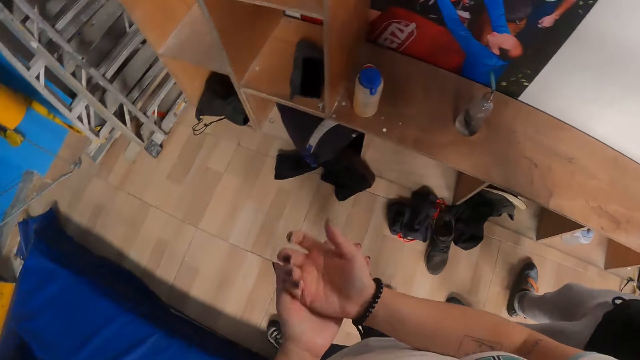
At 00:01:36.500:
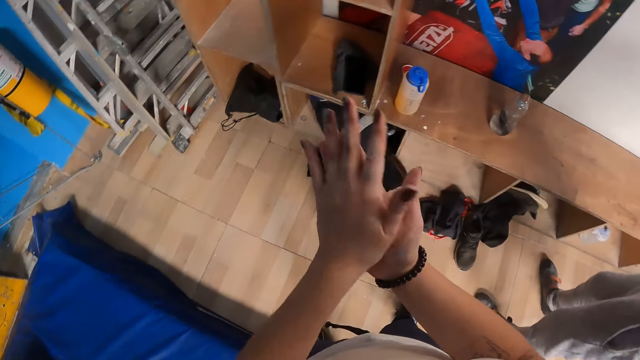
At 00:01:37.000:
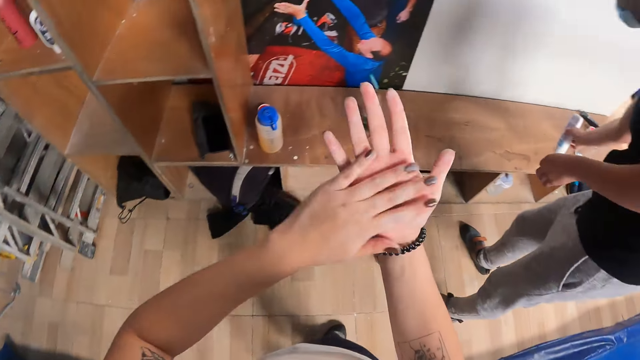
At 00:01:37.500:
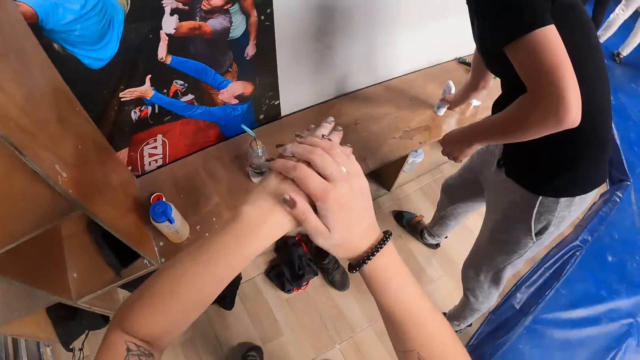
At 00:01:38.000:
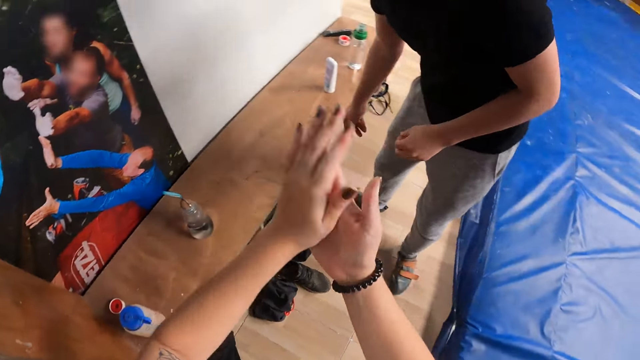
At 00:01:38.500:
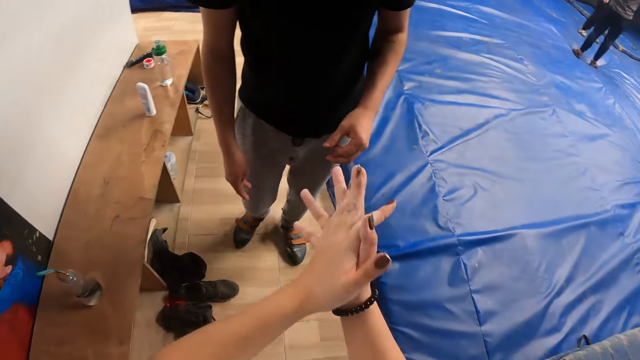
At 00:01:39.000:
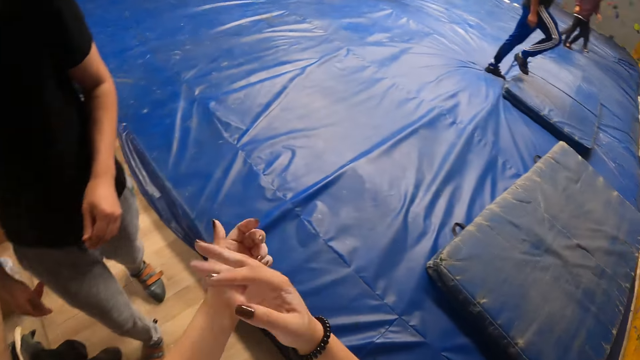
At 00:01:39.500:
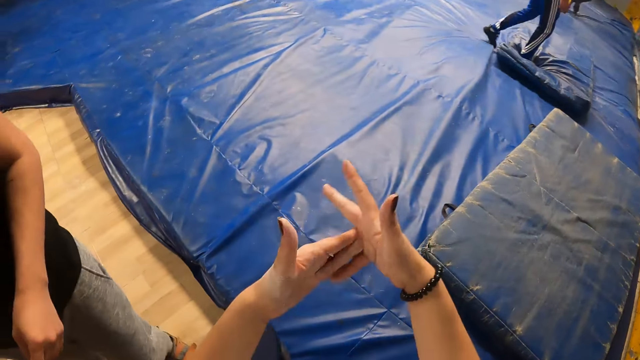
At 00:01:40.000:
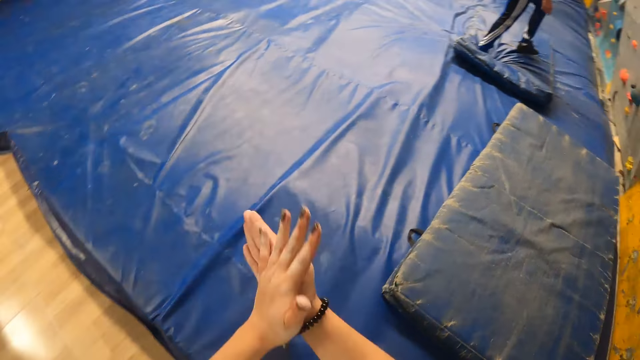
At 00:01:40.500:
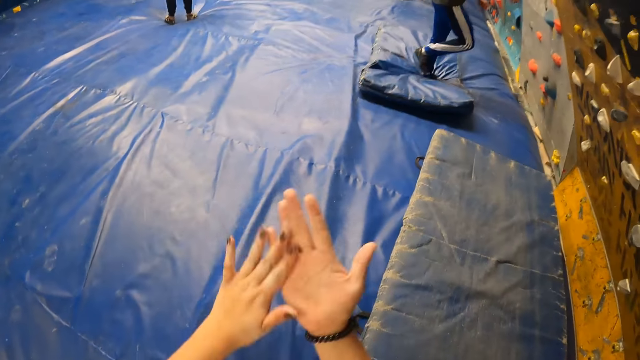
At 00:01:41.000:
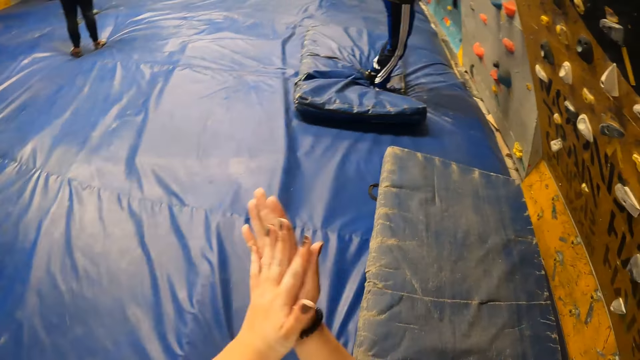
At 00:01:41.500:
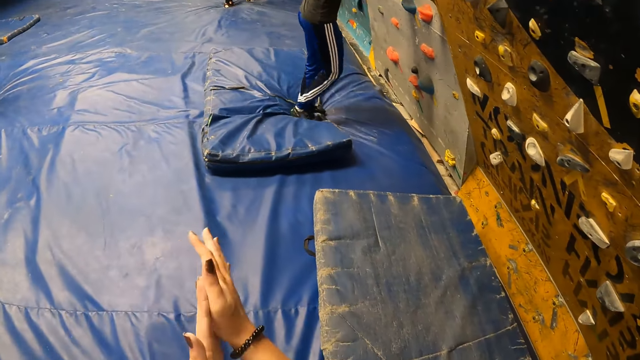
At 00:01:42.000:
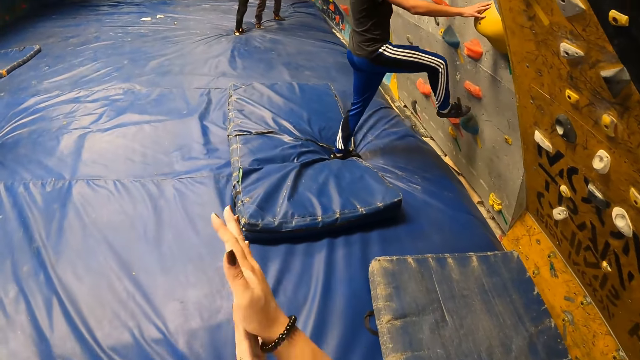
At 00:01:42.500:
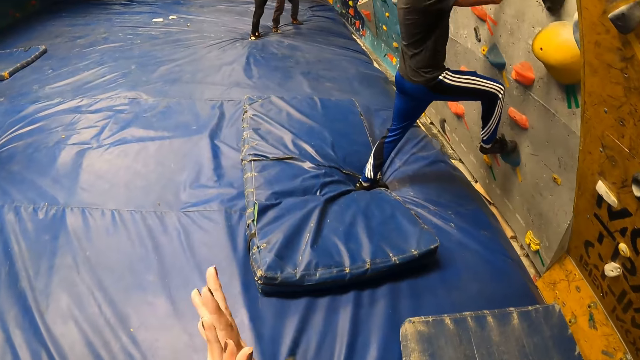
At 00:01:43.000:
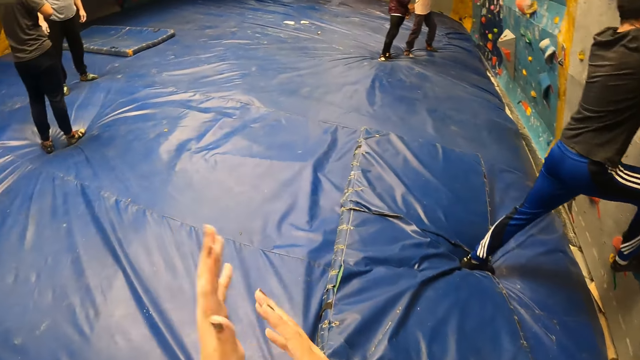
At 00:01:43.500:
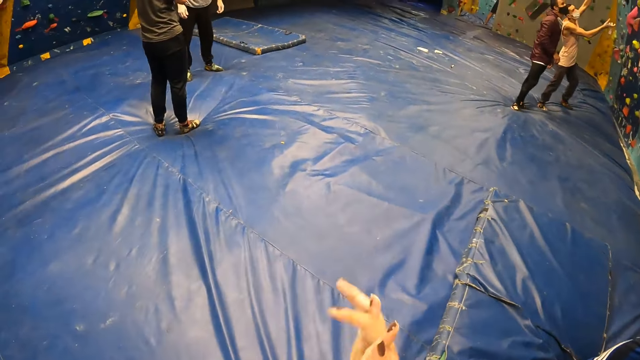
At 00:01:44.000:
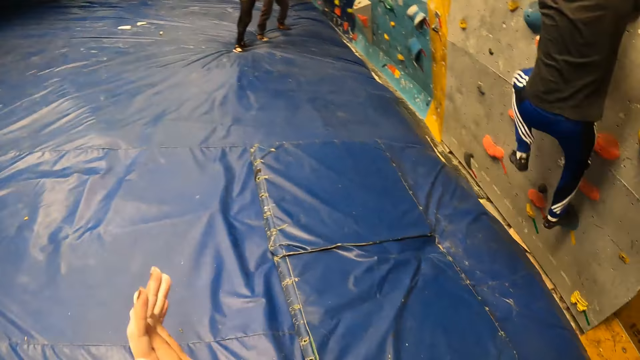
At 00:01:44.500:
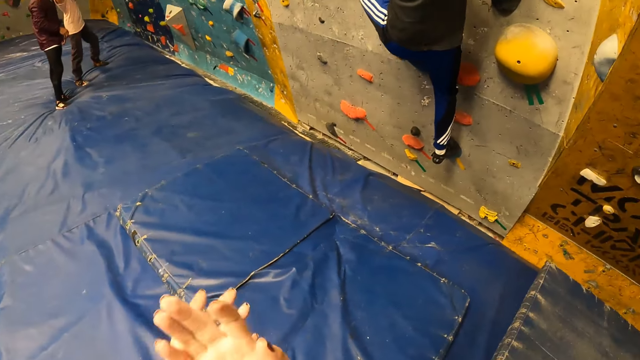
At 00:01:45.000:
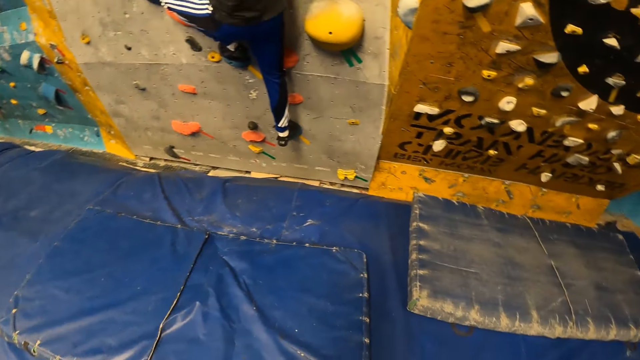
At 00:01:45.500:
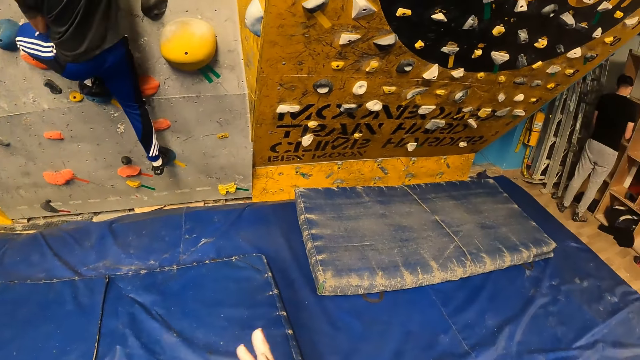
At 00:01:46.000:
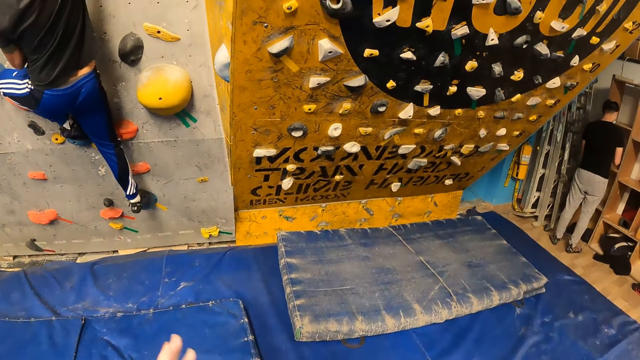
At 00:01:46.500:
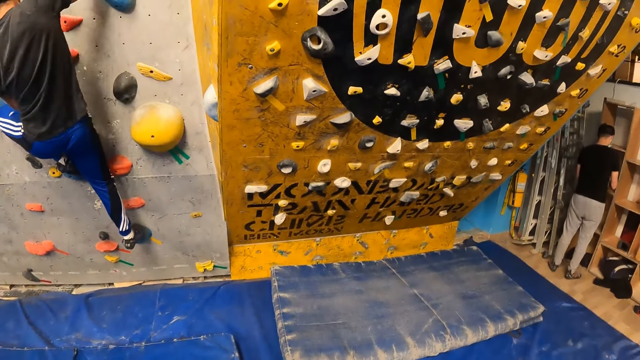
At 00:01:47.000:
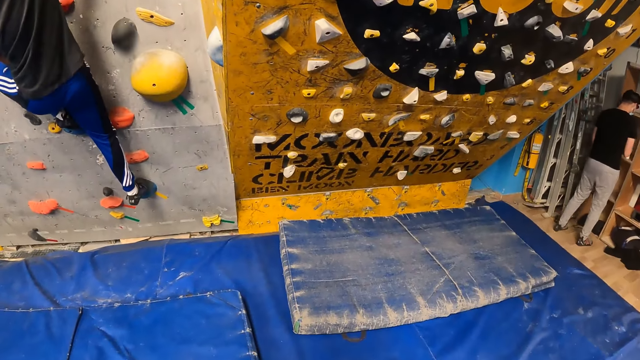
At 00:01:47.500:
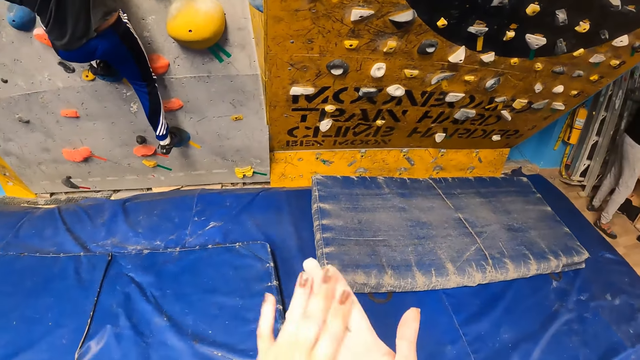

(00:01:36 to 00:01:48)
The man drops the bottle of lotion on a bench with his right hand.

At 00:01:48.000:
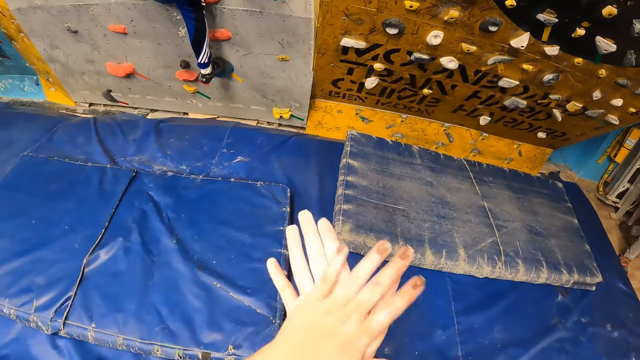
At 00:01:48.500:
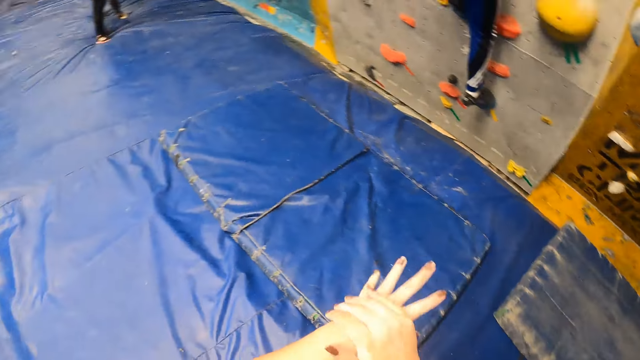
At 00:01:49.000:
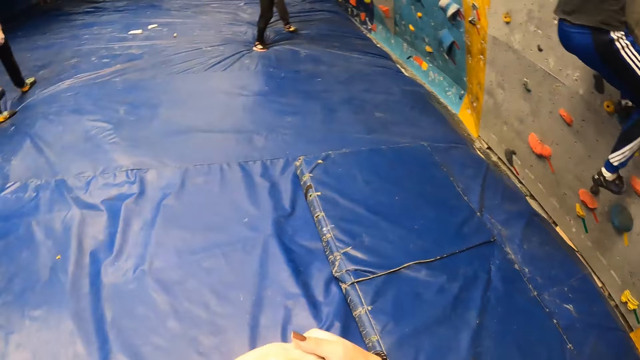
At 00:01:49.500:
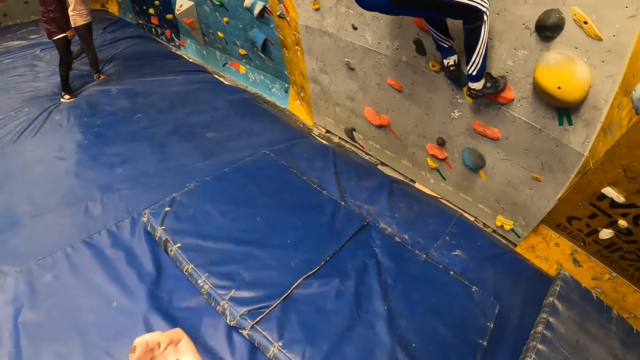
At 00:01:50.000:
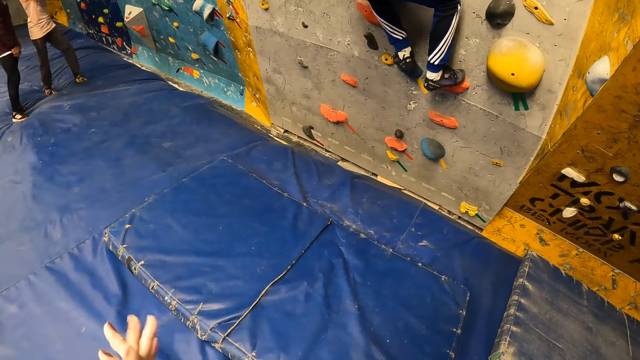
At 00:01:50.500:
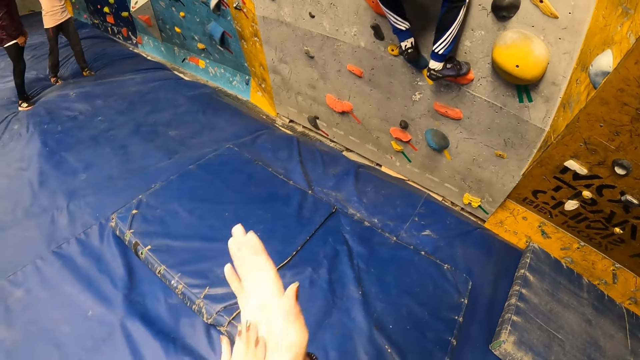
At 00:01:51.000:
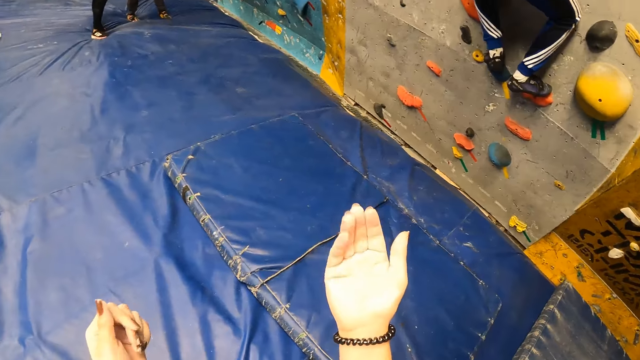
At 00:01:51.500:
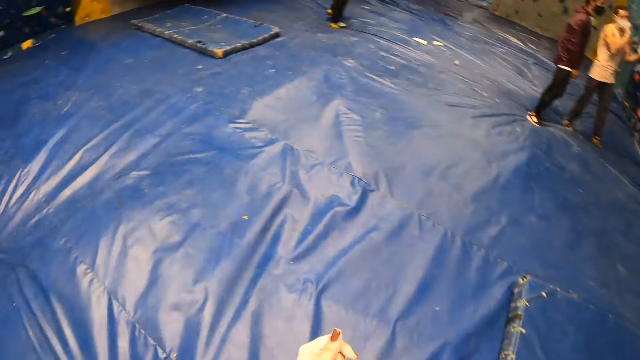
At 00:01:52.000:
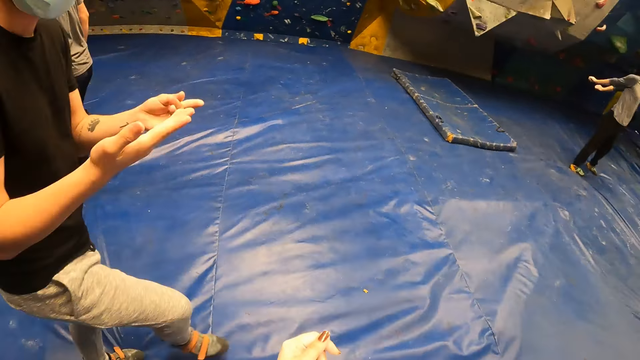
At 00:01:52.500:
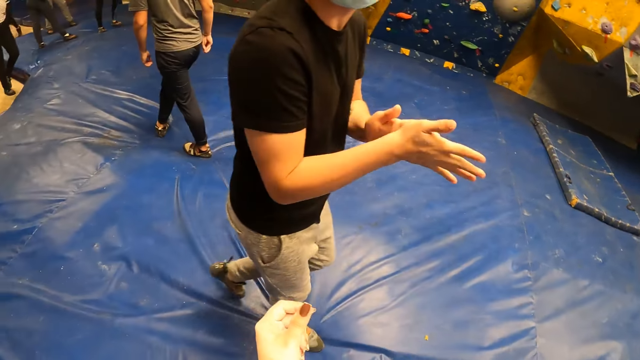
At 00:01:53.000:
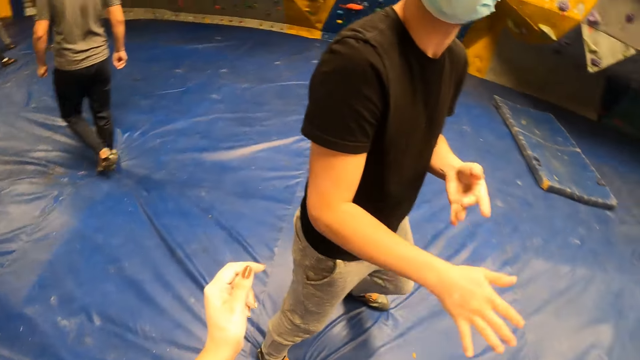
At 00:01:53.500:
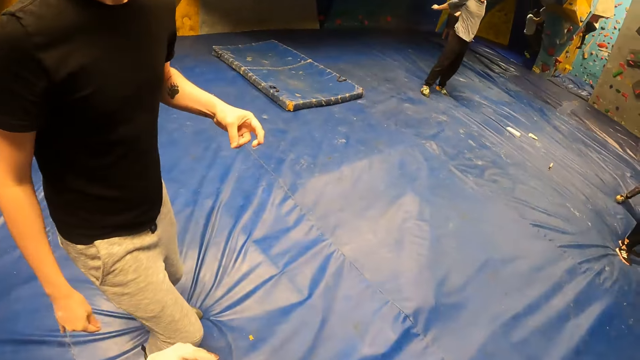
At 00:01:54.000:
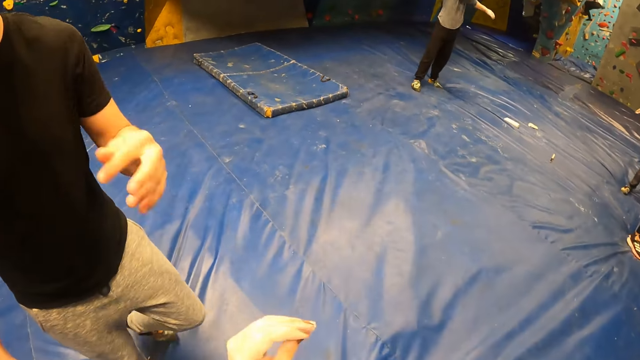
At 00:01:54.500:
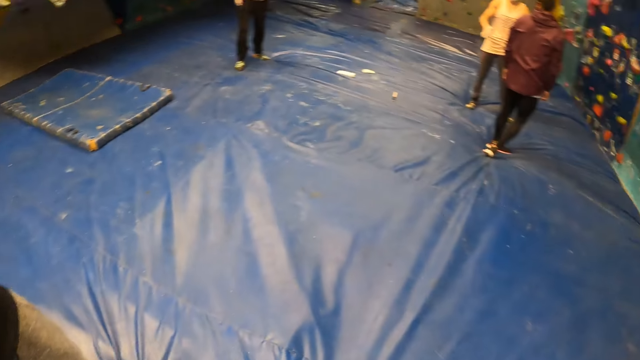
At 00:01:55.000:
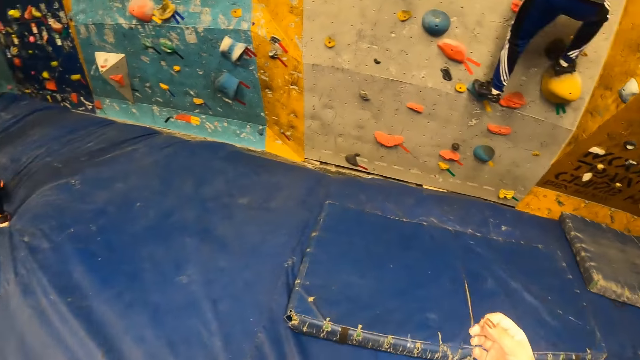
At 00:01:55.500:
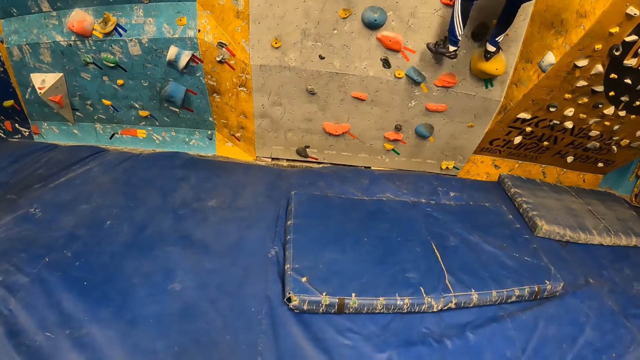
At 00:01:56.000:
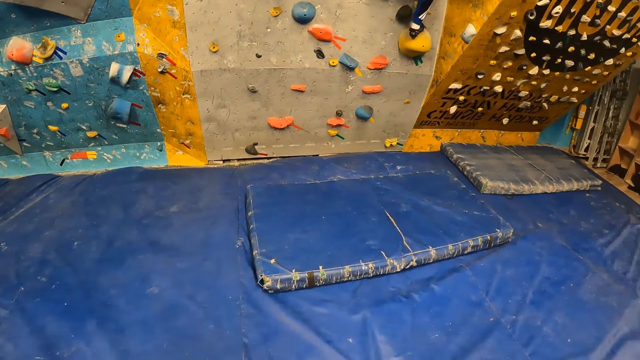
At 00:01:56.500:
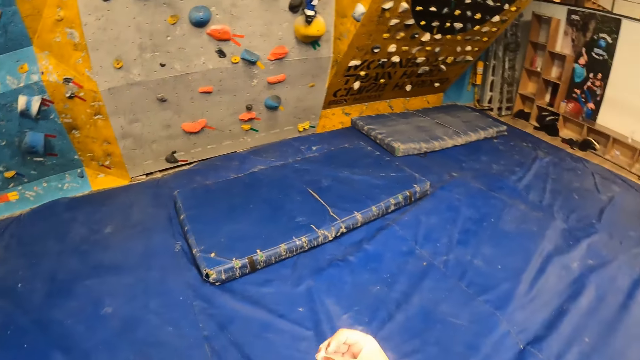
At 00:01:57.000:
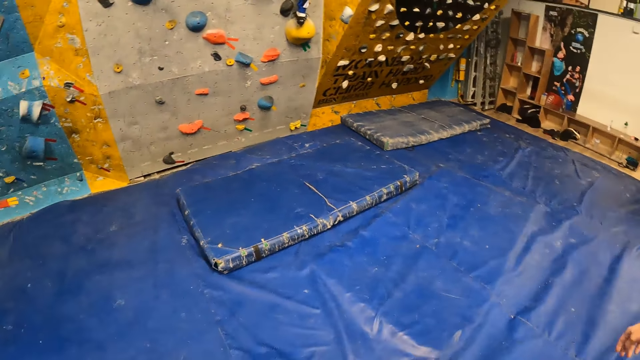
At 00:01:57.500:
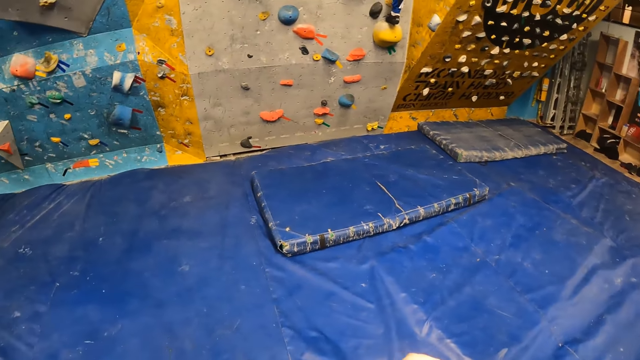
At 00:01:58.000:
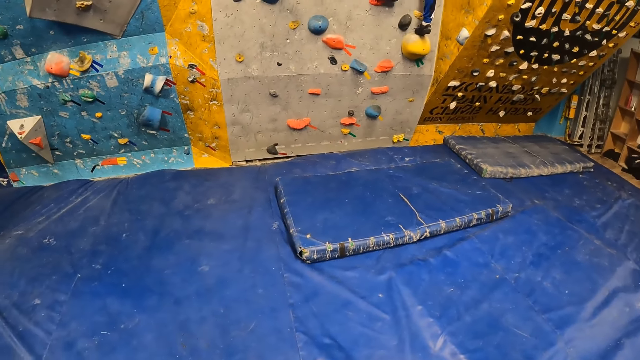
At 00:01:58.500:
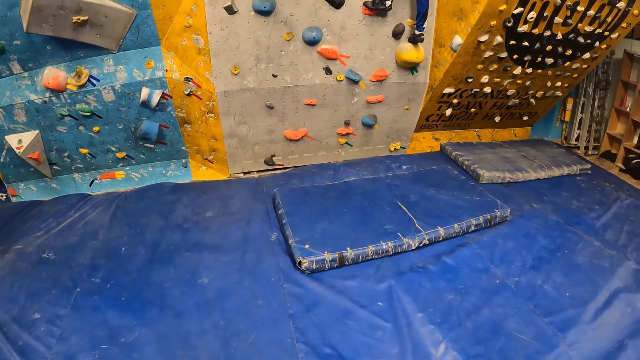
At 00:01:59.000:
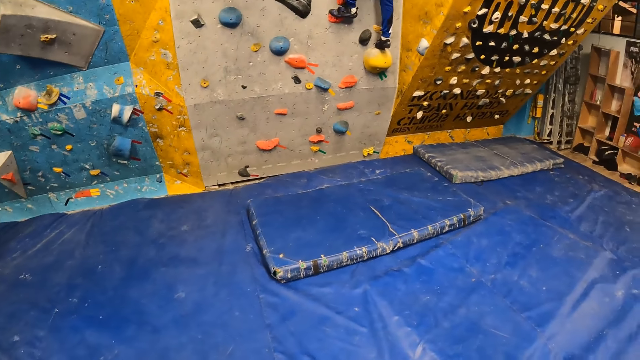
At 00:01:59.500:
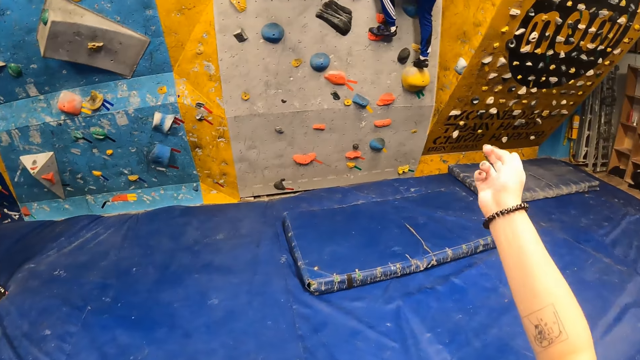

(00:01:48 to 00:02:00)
The camera wearer interacts with the man.
